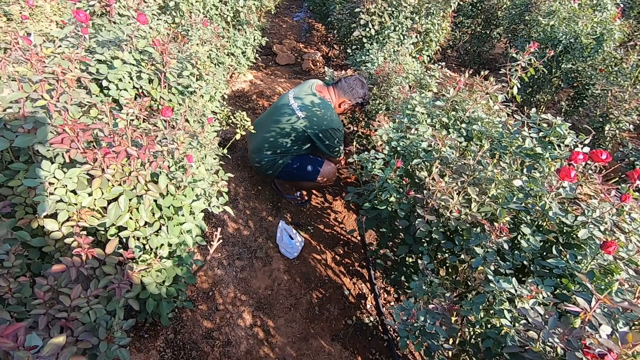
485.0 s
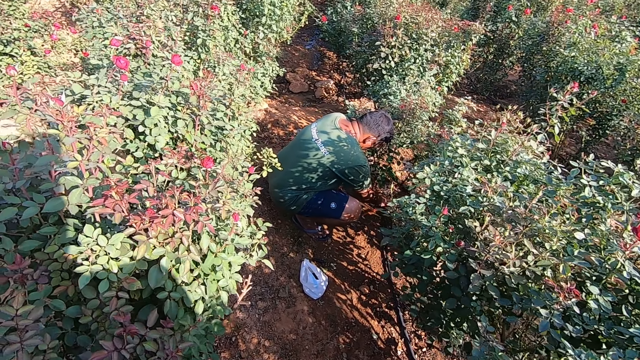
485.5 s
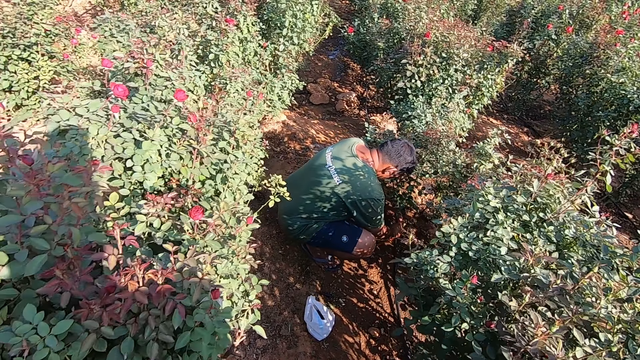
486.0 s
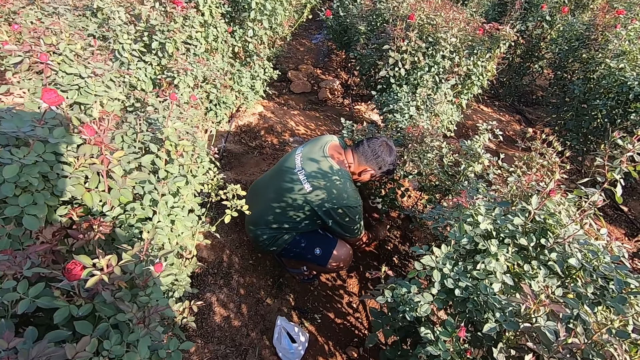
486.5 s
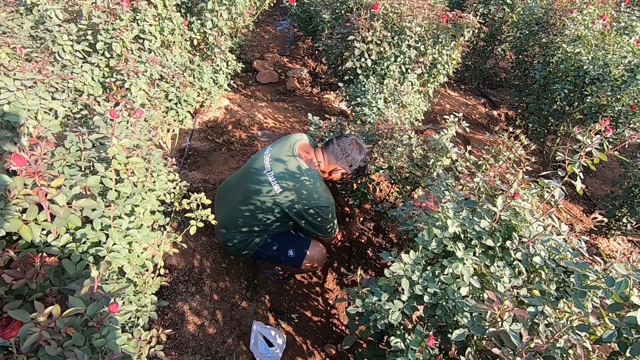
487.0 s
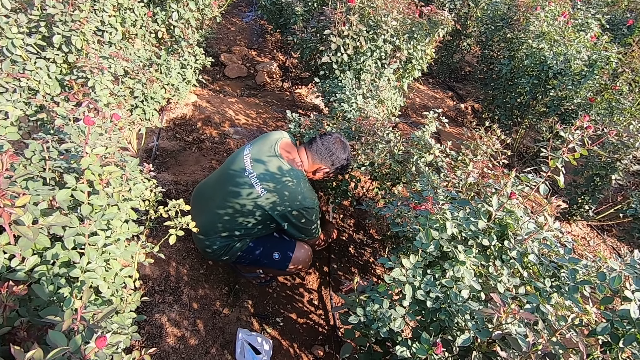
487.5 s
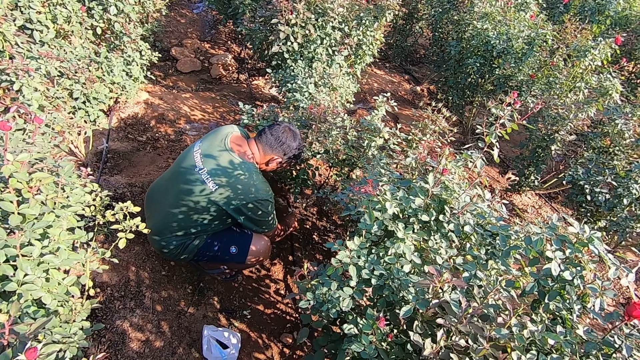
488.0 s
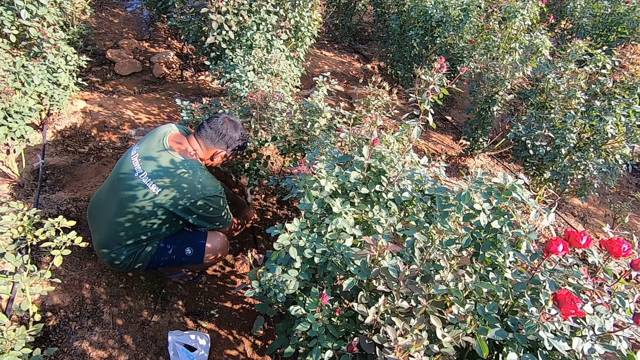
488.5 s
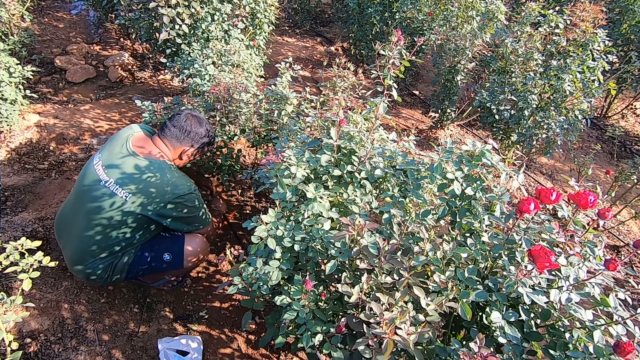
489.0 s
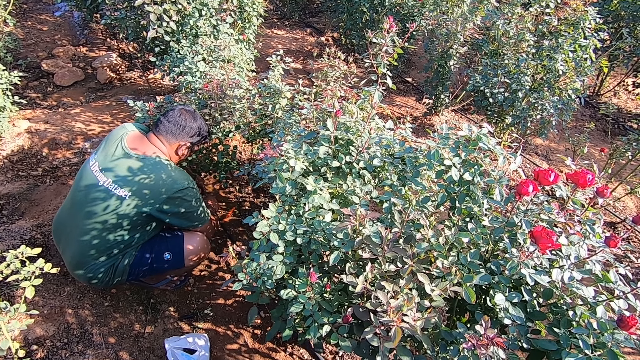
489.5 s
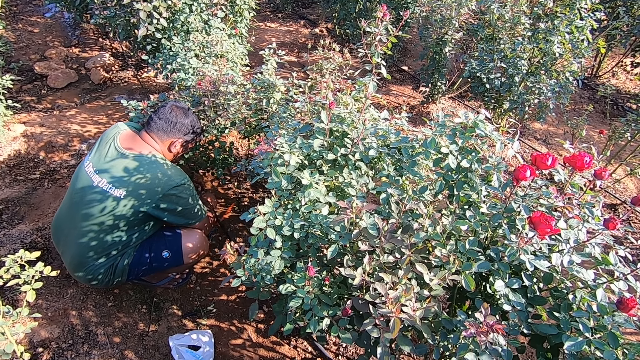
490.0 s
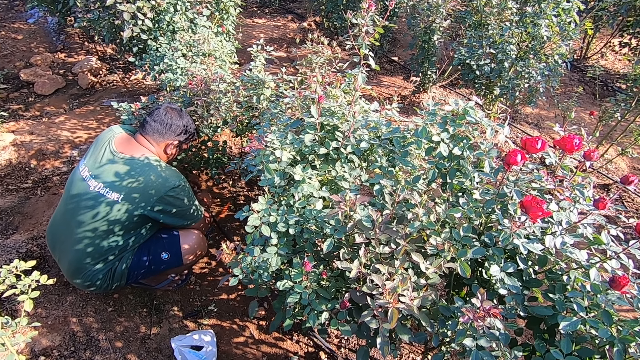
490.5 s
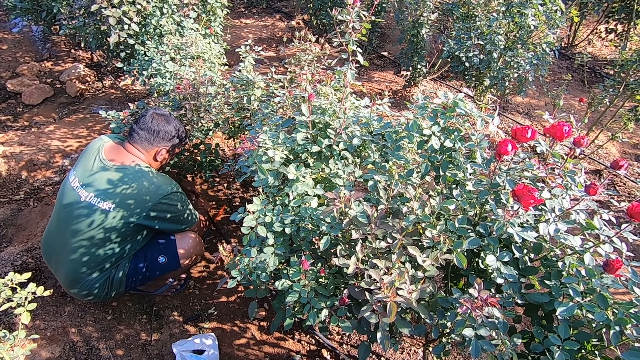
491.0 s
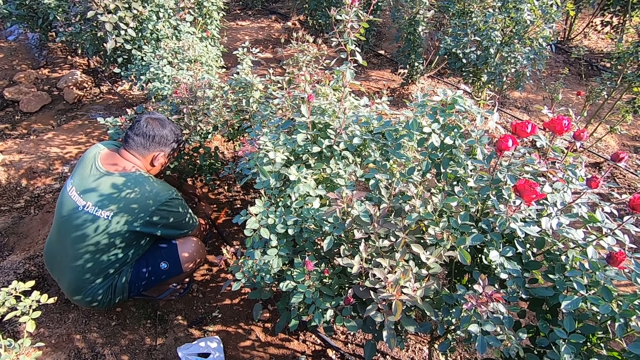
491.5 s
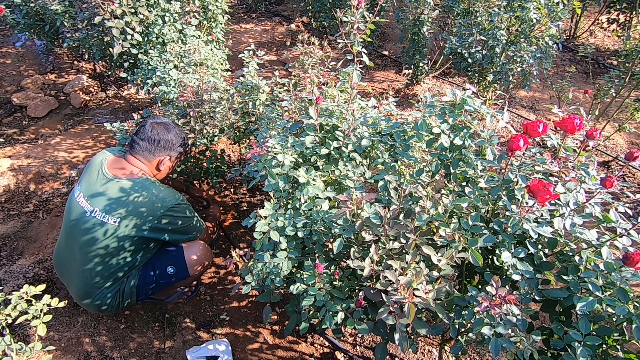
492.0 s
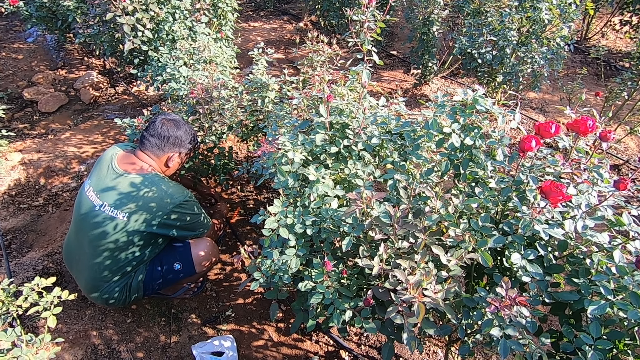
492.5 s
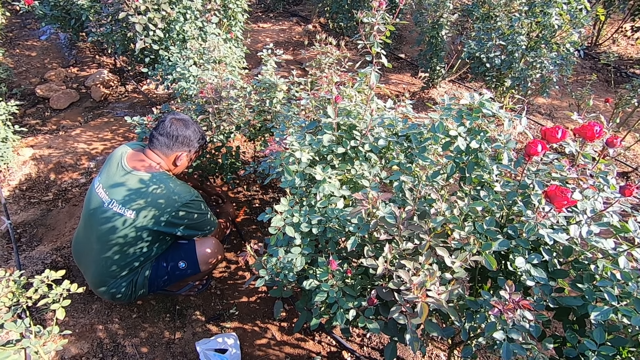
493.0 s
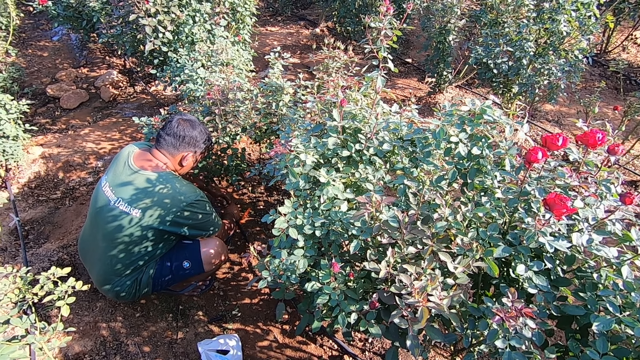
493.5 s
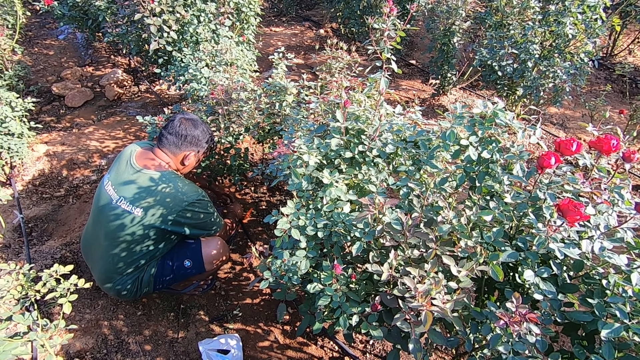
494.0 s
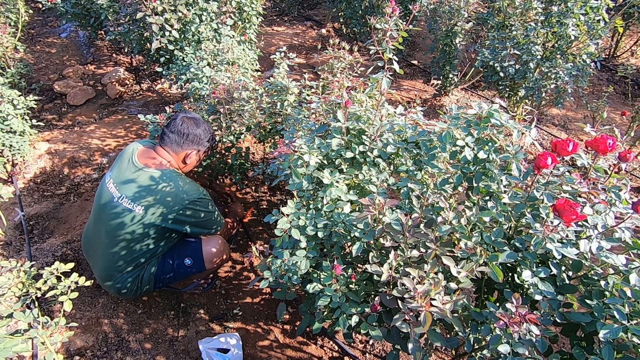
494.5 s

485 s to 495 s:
The man fixes a water hose with his hands. The camera wearer talks with the man. The man fixes the water pipe.

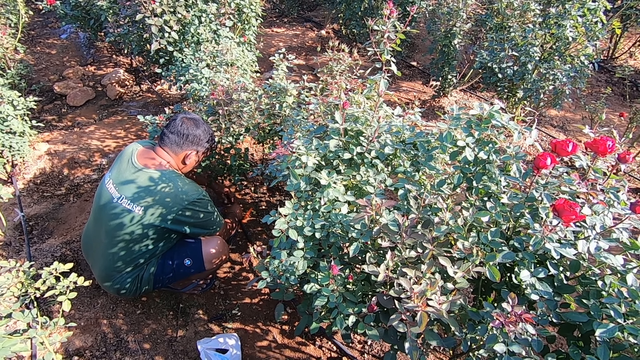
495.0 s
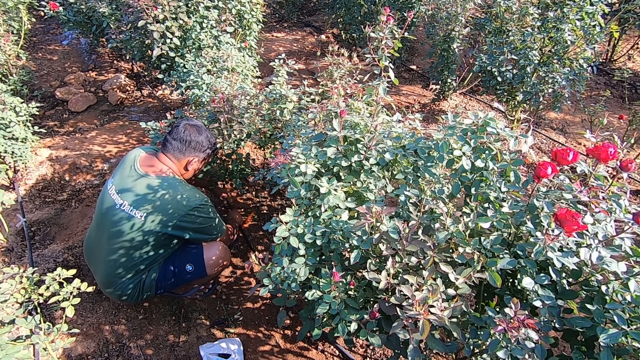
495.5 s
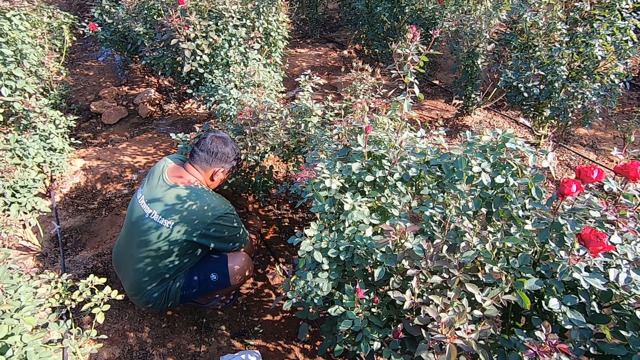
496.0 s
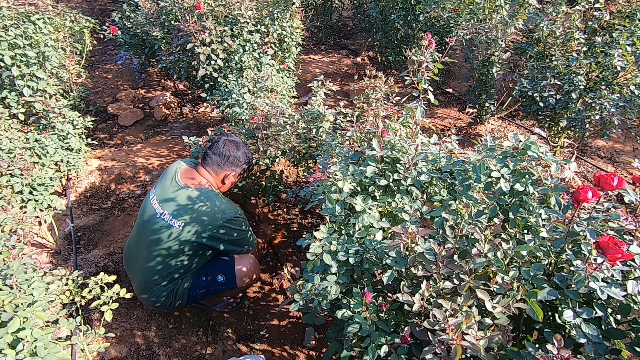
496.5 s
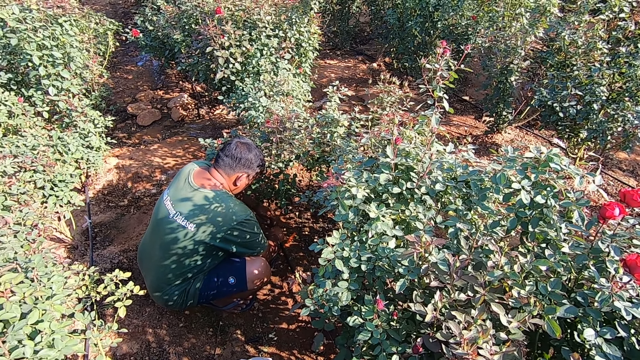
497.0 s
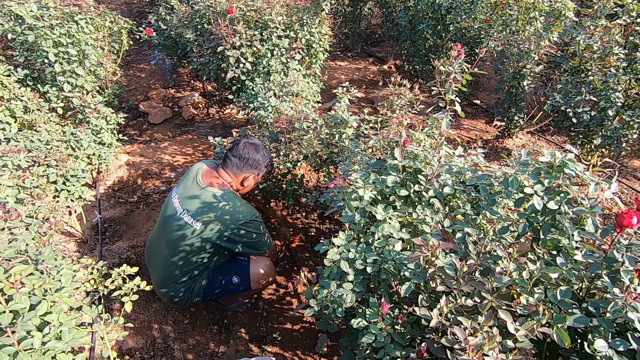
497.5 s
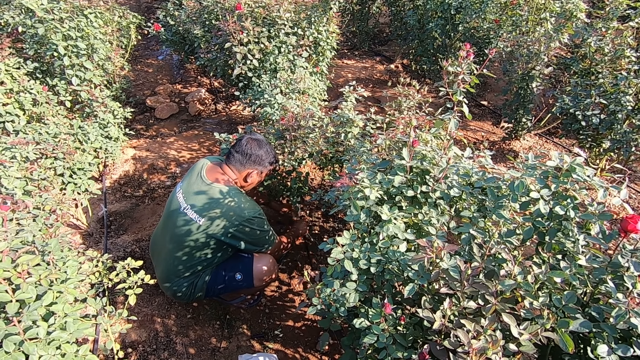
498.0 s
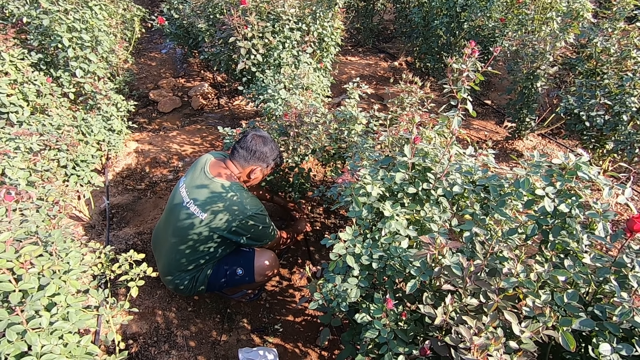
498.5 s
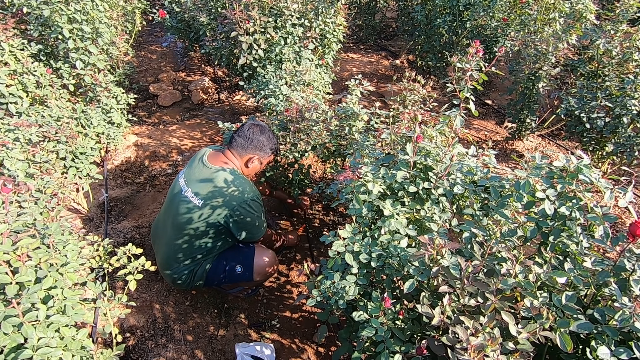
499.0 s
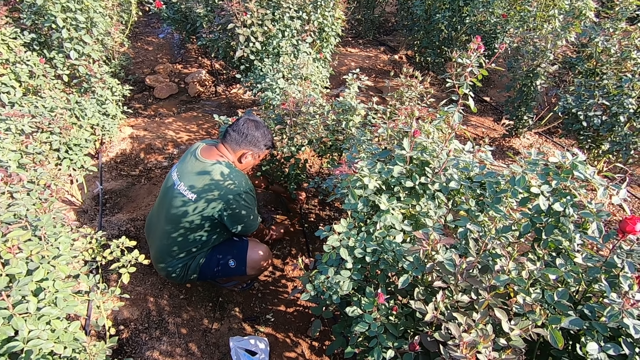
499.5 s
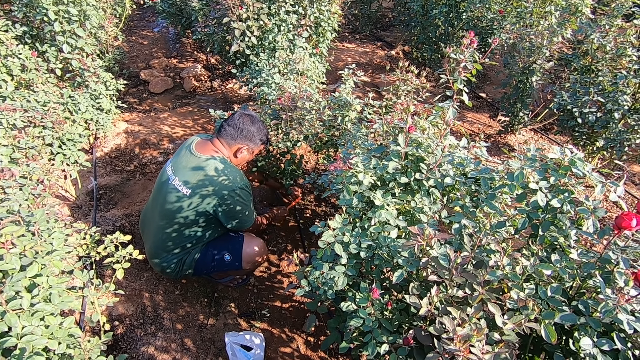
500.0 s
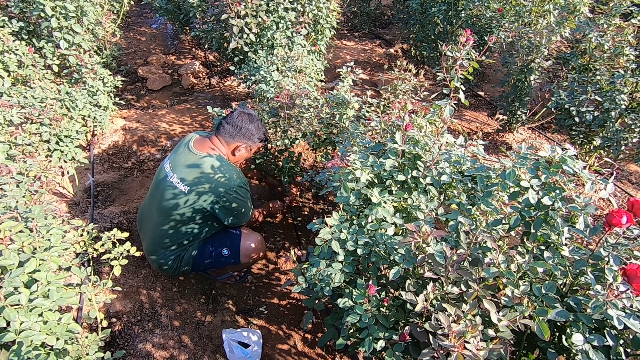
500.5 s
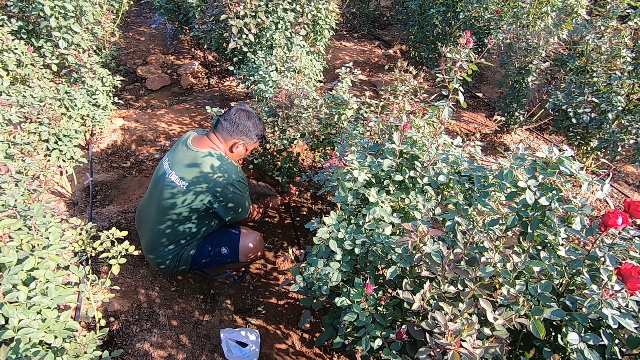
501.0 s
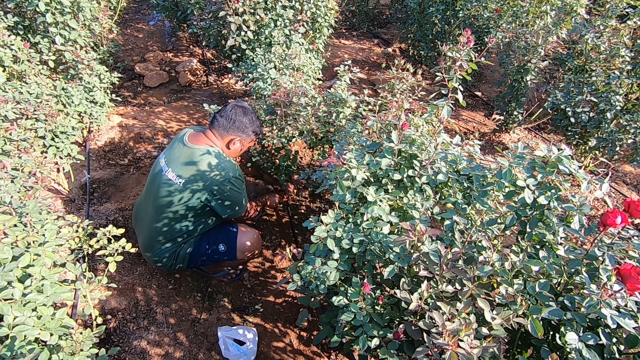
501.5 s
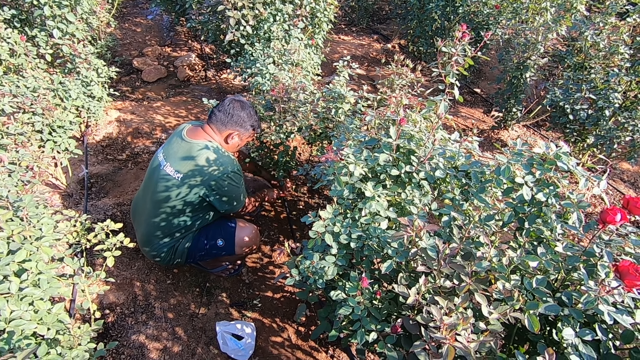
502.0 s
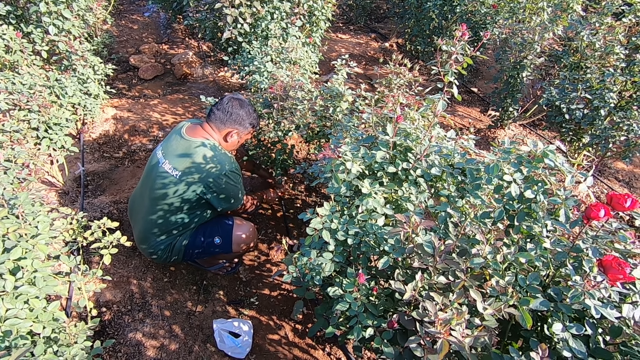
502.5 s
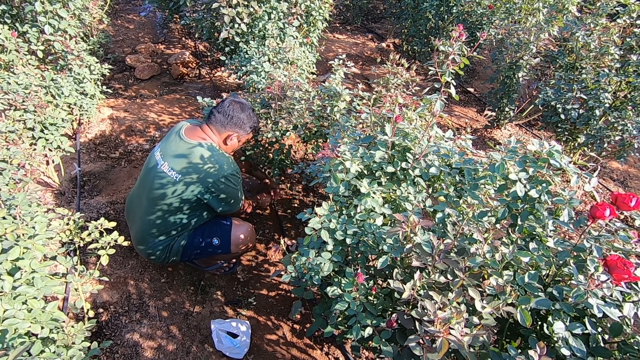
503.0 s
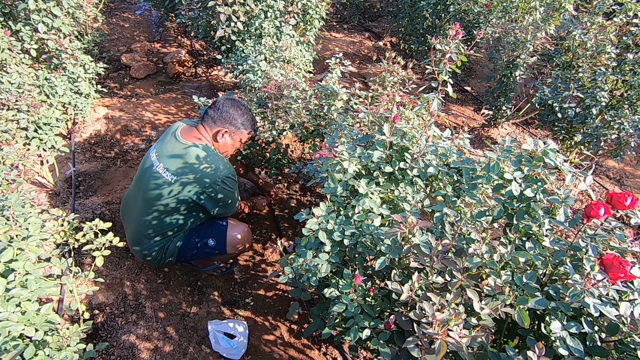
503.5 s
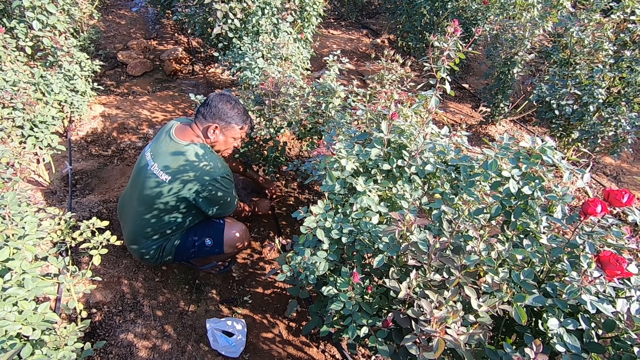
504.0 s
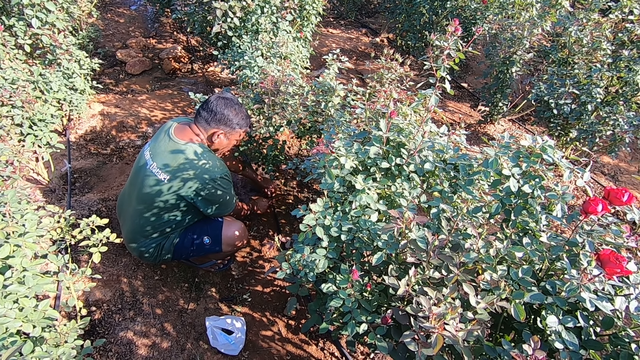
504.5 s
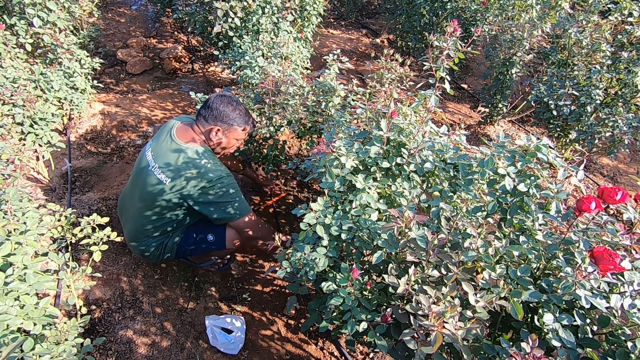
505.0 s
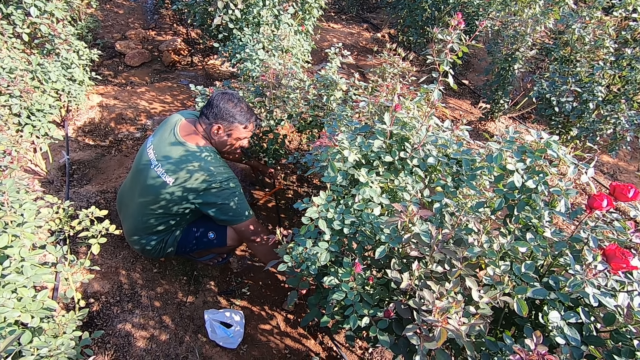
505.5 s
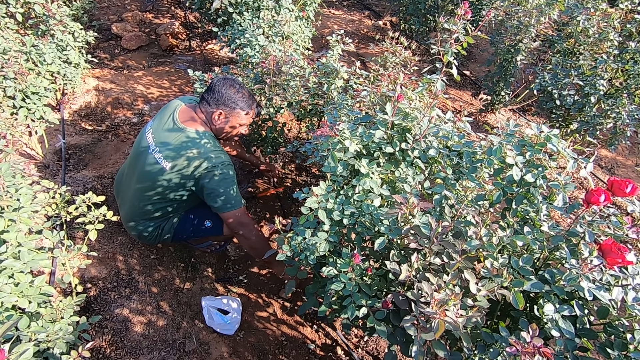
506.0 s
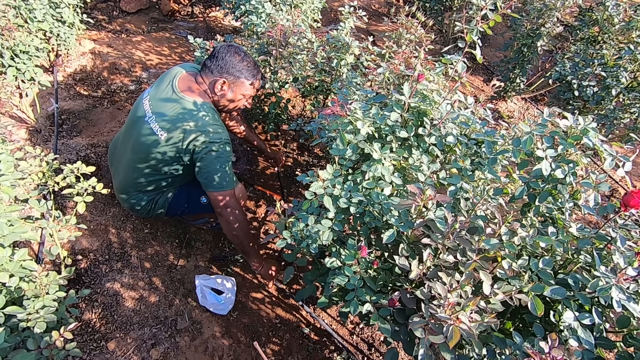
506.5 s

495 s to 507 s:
The camera wearer talks with the man. The man picks up a hacksaw blade from the ground with his right hand and adjusts the water hose on the ground with both hands.
